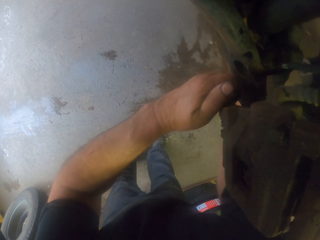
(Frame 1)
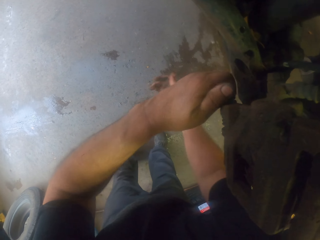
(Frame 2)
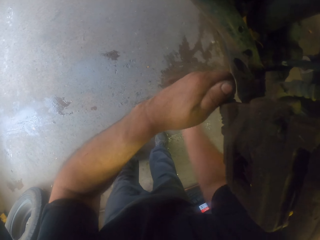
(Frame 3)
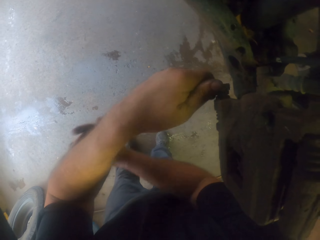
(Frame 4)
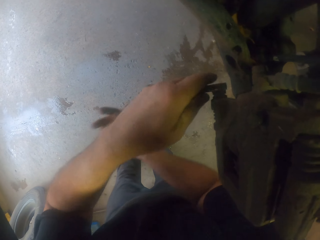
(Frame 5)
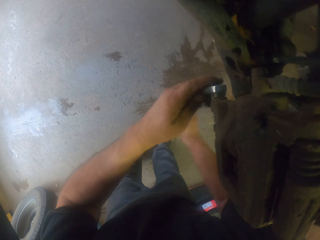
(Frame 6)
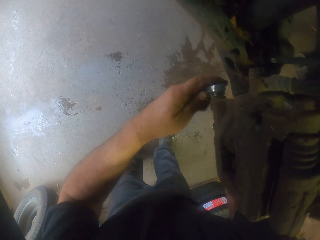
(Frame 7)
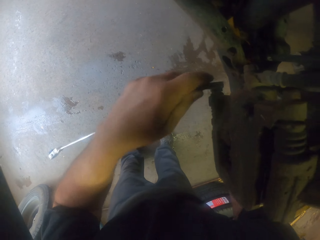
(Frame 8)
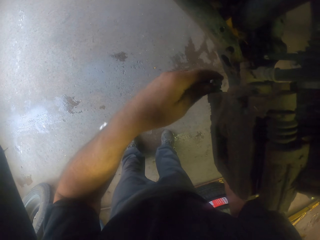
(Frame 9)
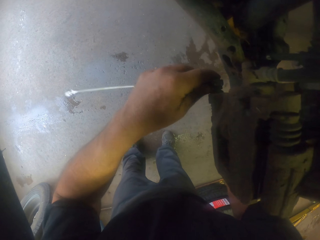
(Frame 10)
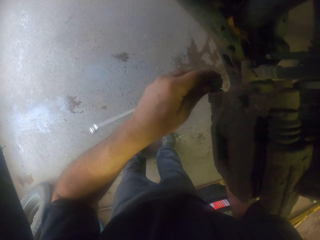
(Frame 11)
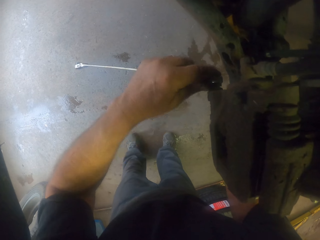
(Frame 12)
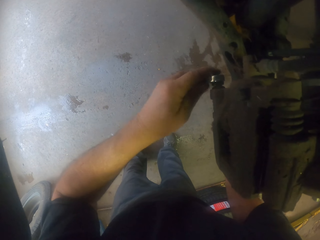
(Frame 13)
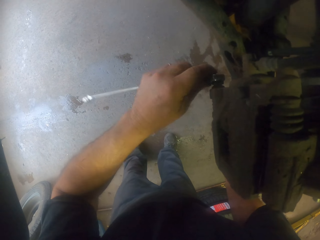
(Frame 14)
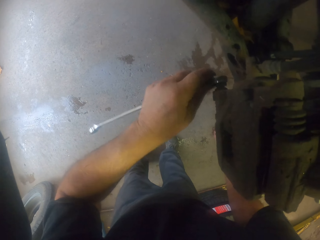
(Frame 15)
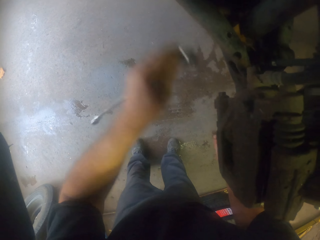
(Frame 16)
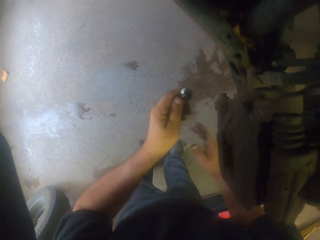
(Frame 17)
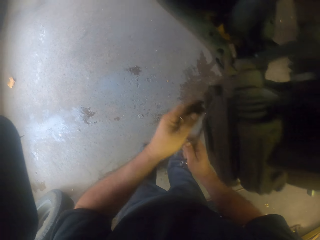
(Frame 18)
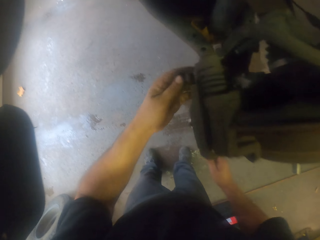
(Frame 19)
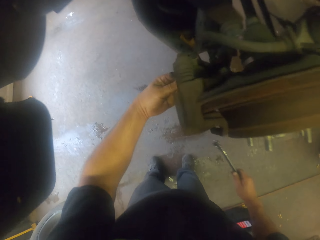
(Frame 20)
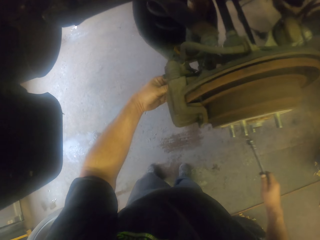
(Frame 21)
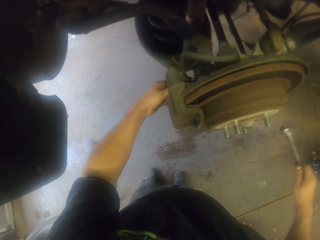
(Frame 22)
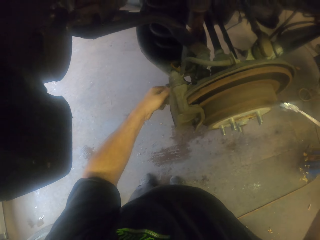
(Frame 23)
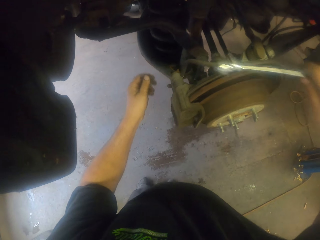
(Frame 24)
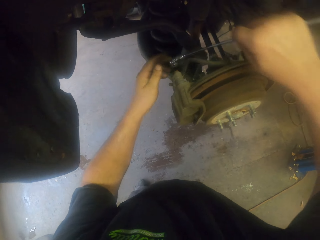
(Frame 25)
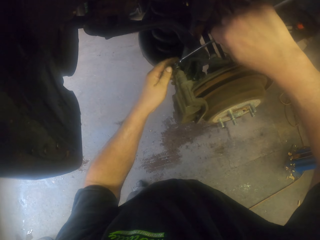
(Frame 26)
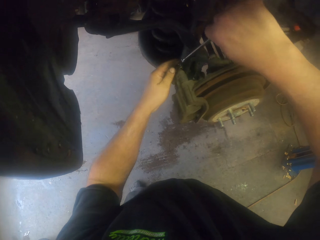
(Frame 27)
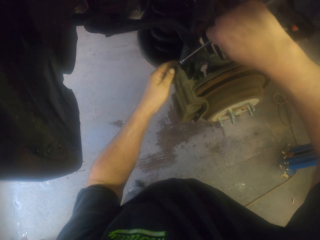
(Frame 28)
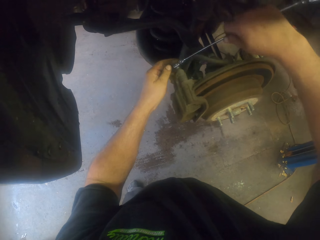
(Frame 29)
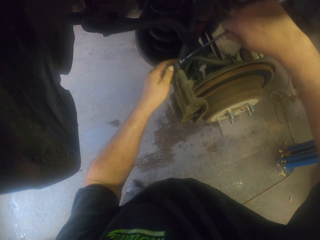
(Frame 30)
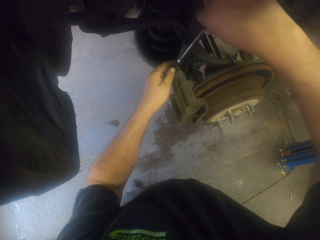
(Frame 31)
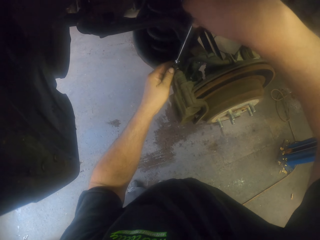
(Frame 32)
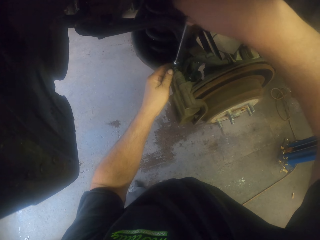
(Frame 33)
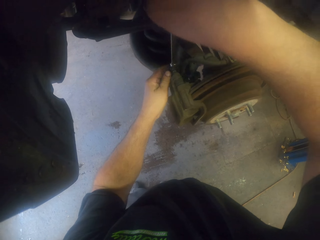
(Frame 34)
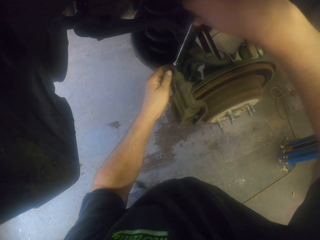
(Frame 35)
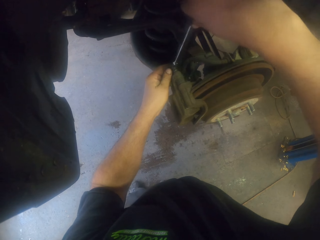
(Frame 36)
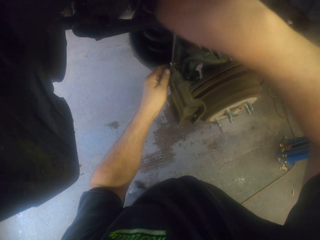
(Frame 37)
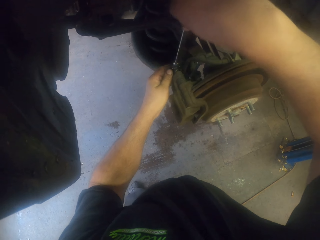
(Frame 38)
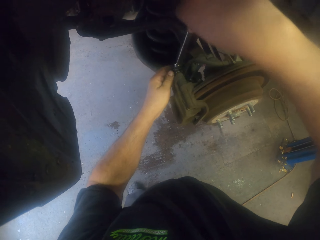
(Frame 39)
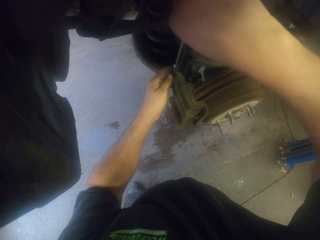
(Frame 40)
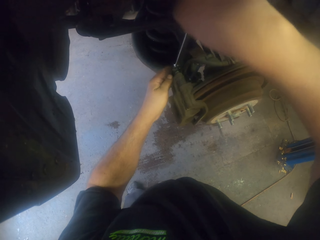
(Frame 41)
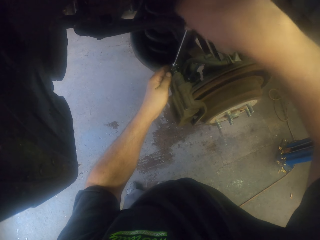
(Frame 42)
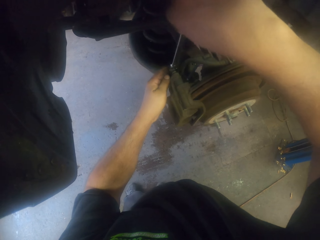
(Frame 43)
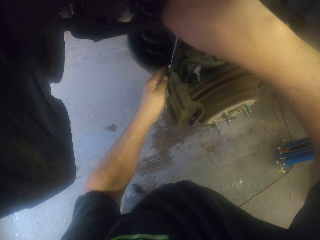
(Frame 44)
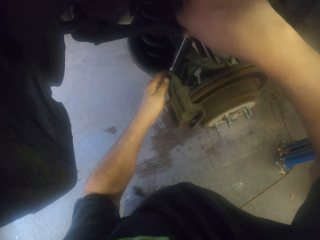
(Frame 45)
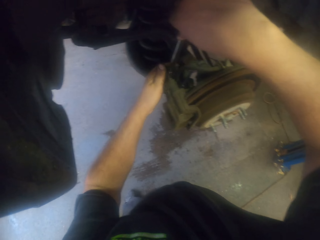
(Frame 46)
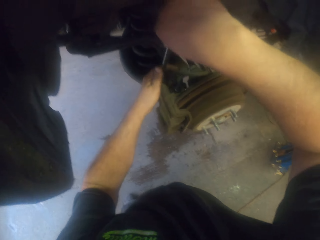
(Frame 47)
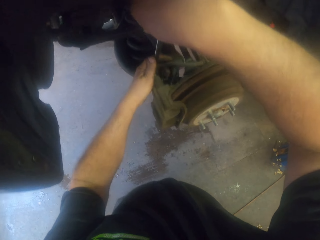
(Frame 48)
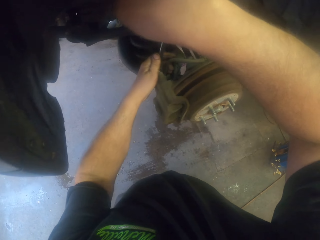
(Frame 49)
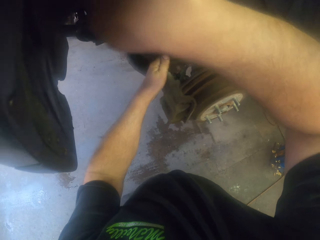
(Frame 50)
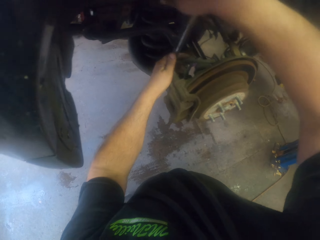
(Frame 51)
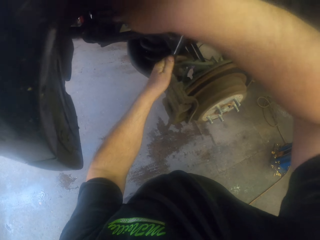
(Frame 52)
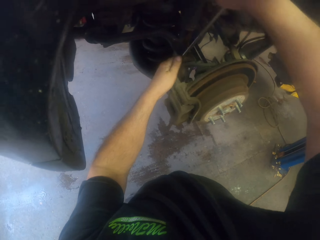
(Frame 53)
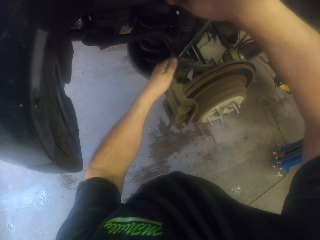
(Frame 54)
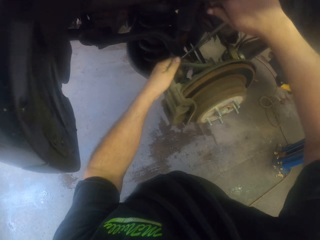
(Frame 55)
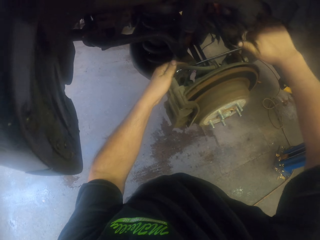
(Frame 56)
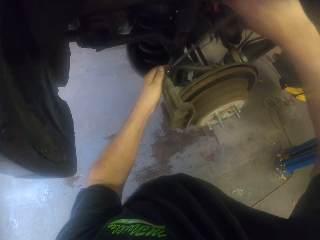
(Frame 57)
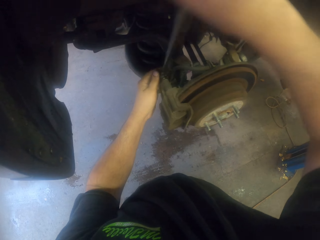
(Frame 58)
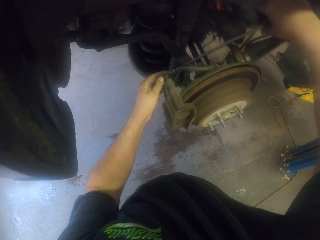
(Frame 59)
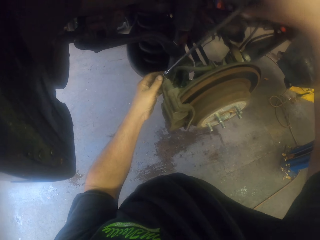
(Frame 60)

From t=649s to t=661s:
The camera wearer removes a bolt with a spanner. They hold the bolt. They turn to the side. They loosen the bolt with a wrench. They remove the bolt with the spanner.

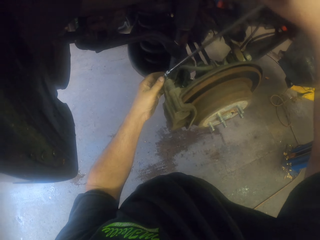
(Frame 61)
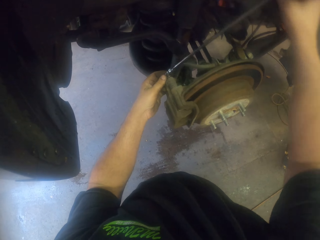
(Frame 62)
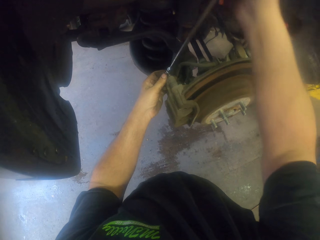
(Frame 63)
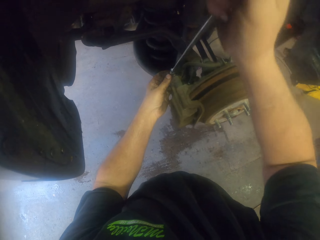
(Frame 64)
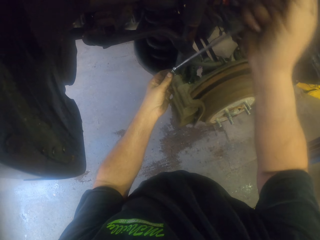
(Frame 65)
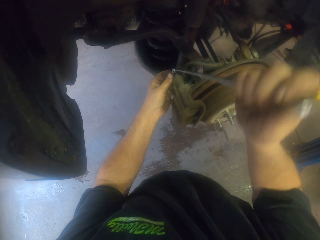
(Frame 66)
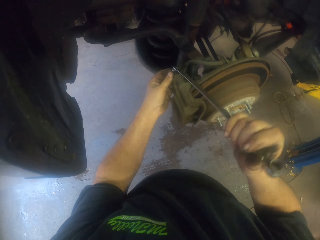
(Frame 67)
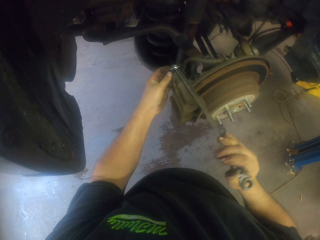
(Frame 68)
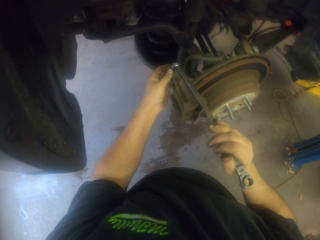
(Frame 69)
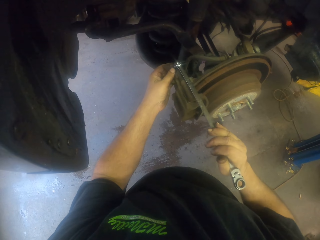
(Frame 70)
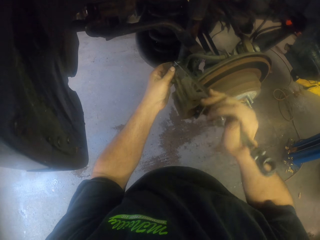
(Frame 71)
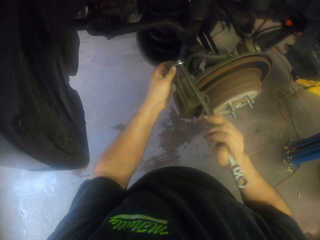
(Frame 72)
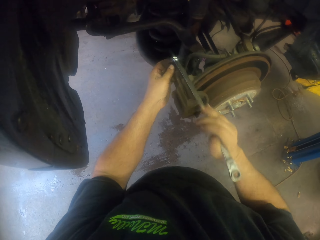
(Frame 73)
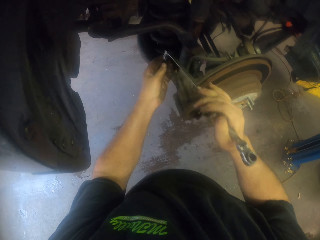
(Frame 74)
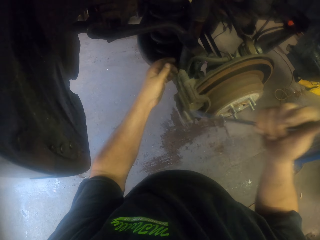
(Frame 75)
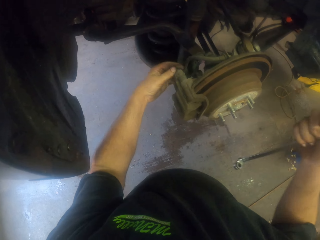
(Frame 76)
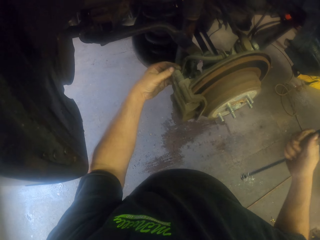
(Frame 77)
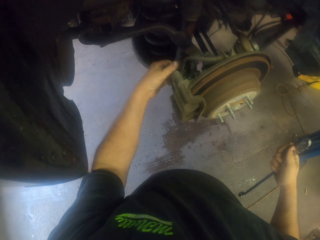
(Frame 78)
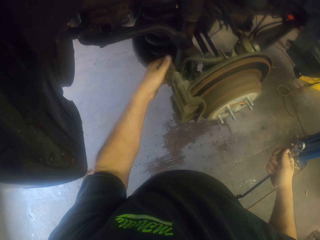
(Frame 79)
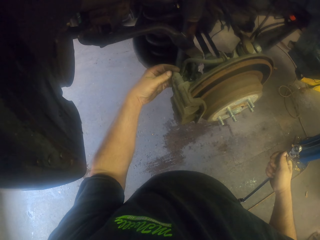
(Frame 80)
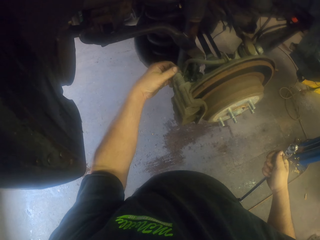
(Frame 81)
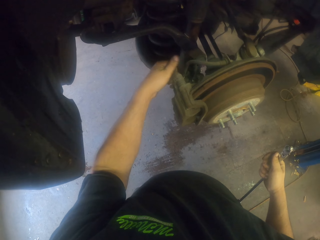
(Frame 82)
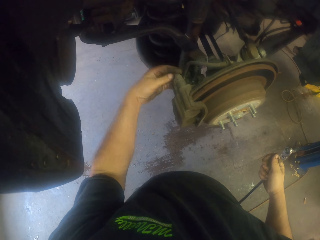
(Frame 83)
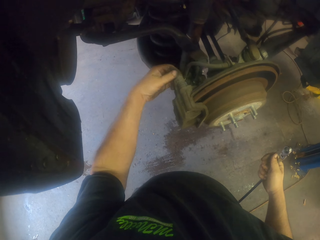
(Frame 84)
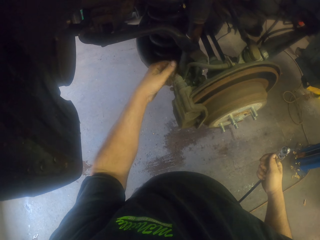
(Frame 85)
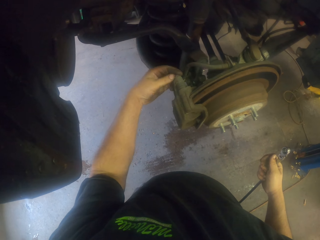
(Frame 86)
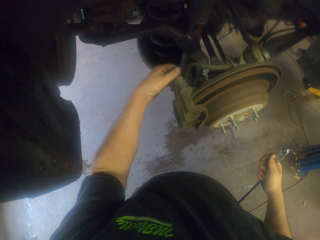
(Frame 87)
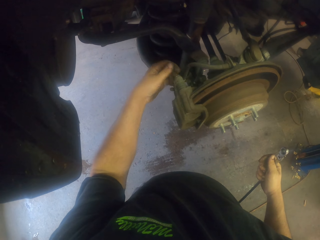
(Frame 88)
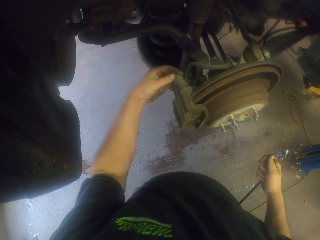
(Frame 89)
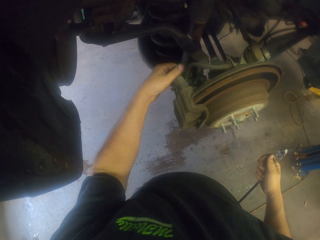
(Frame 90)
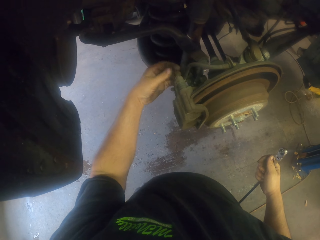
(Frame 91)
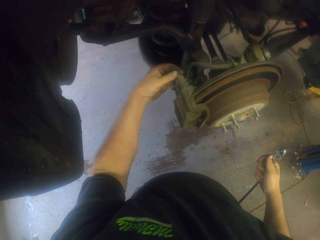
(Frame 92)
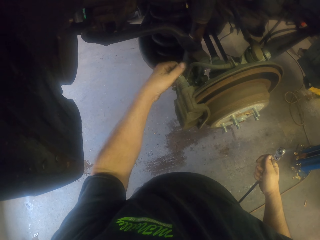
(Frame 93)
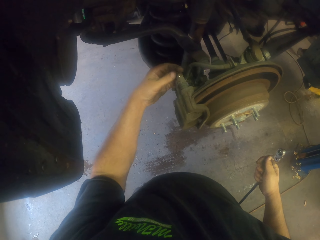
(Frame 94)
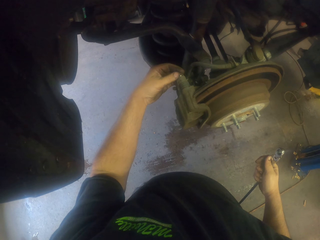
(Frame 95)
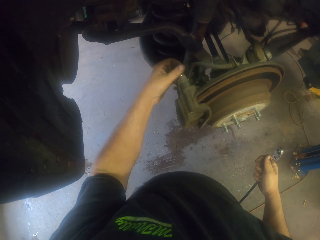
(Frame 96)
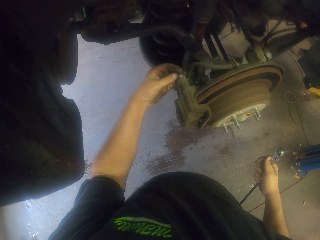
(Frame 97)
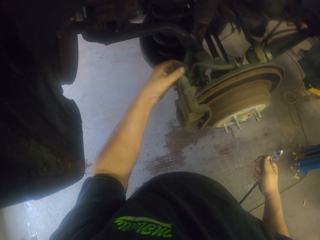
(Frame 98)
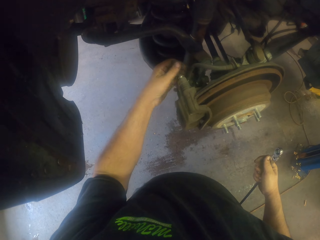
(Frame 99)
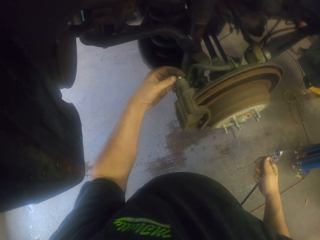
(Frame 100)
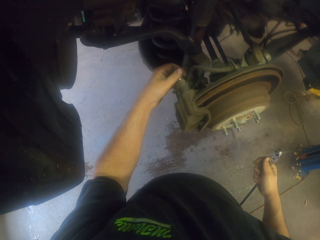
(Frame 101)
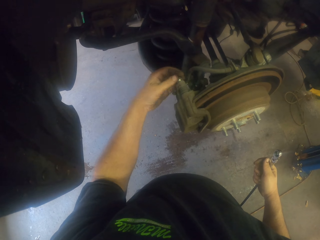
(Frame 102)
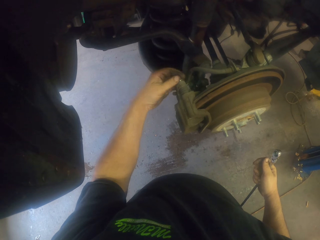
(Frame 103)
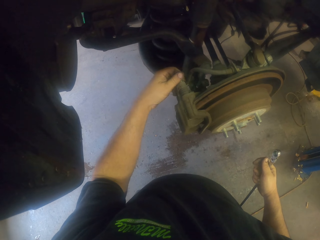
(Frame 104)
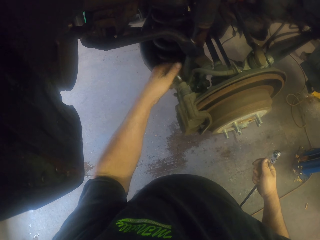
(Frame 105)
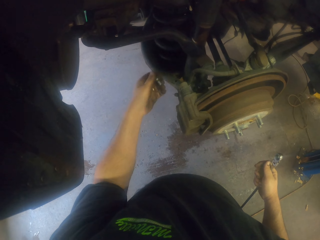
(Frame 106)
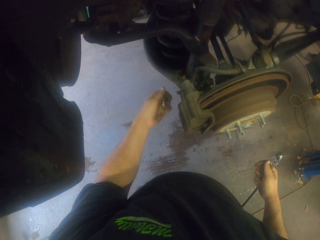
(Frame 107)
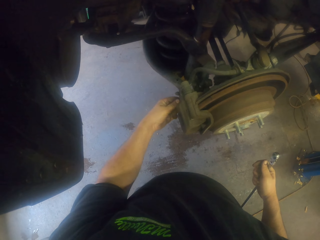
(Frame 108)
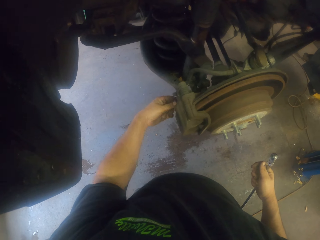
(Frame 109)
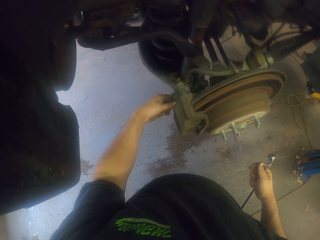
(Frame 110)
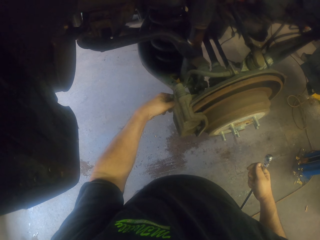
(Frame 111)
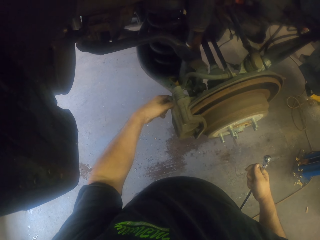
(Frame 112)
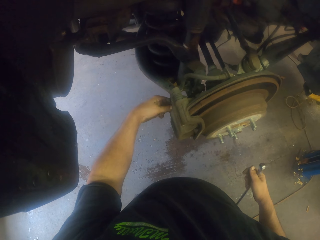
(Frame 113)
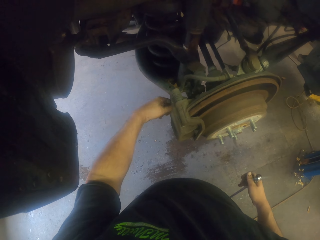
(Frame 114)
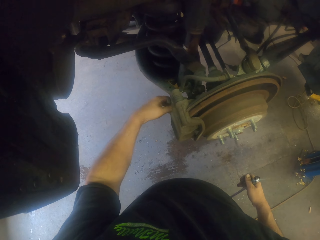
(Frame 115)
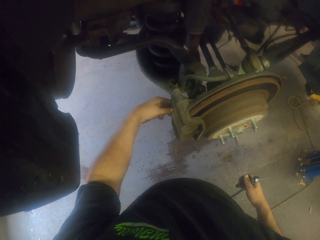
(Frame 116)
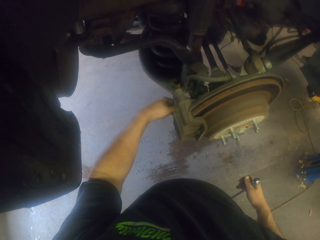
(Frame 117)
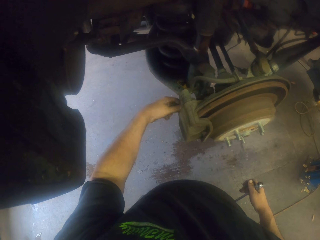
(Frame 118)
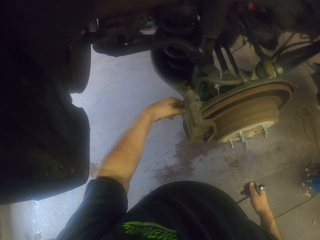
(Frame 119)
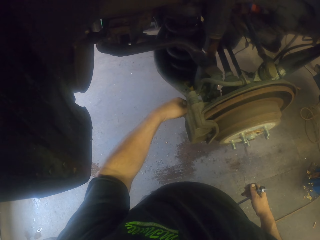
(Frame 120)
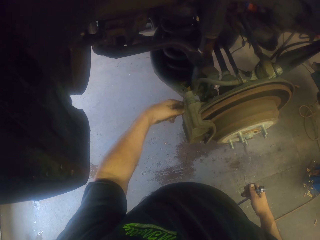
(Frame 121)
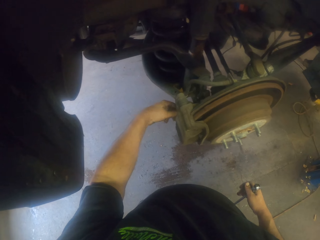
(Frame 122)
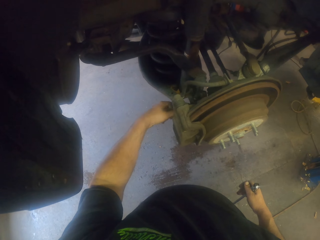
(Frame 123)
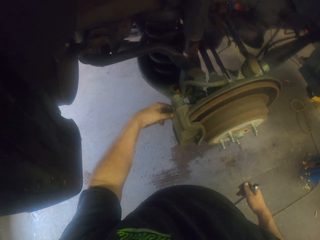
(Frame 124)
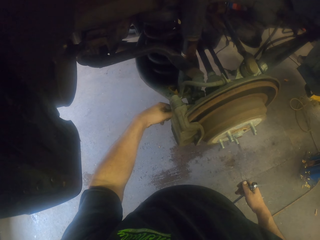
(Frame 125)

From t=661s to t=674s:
The camera wearer removes a bolt with a hand. They remove the bolt with a hand again.
